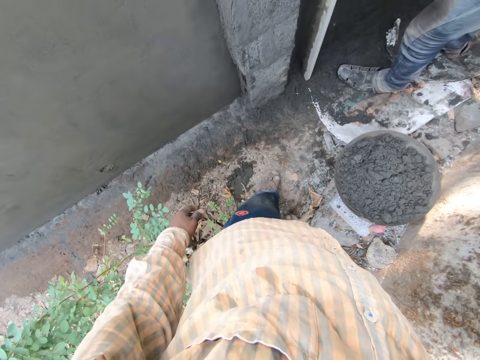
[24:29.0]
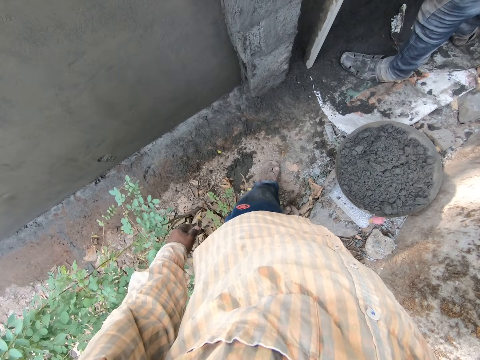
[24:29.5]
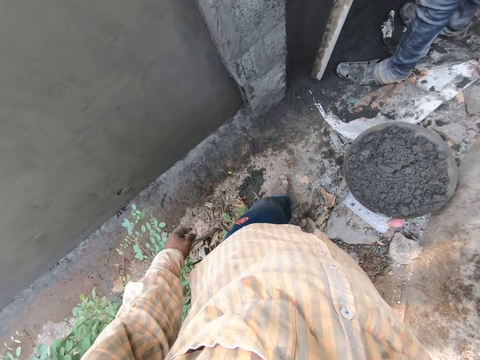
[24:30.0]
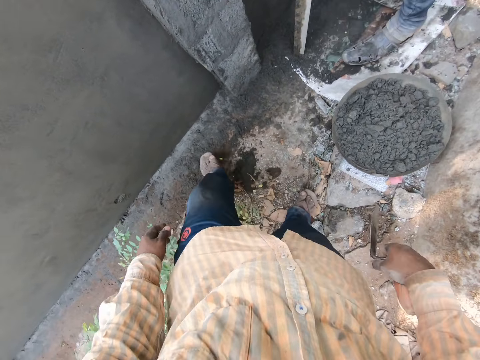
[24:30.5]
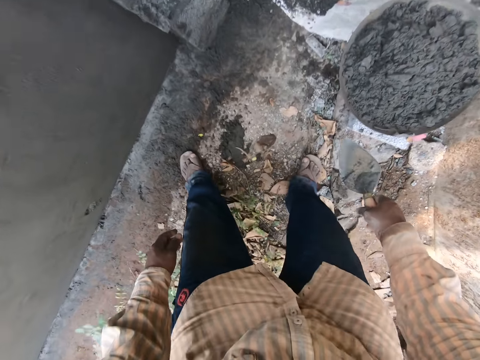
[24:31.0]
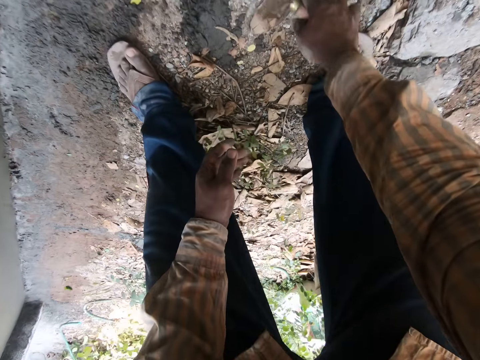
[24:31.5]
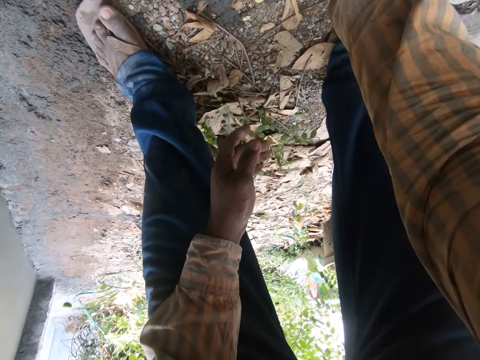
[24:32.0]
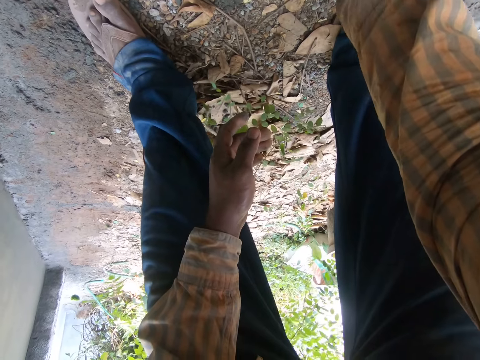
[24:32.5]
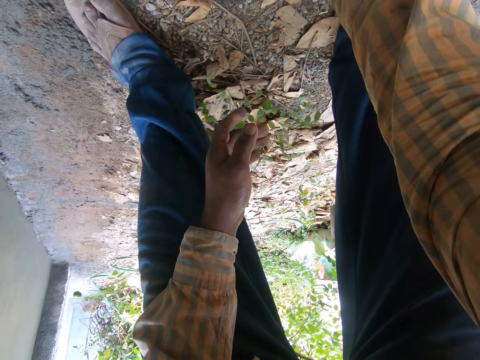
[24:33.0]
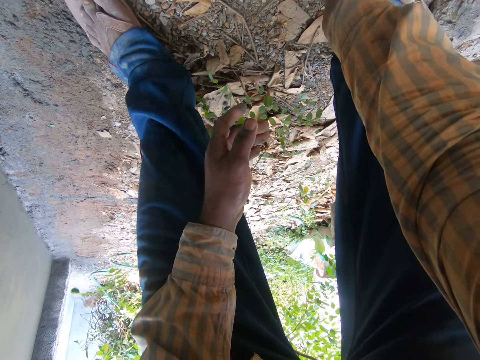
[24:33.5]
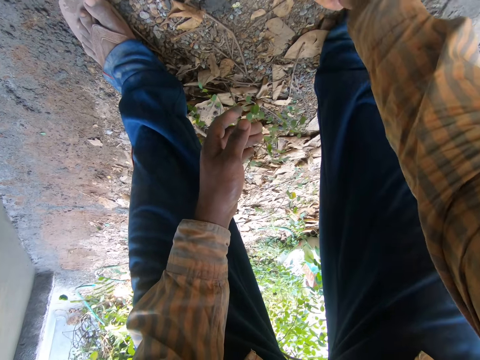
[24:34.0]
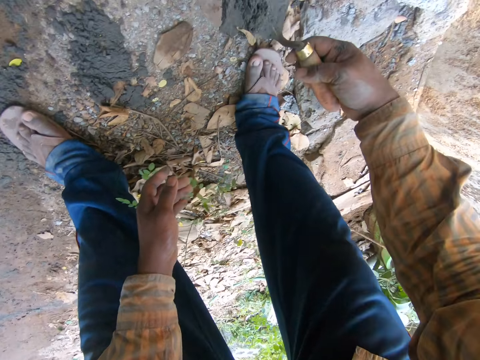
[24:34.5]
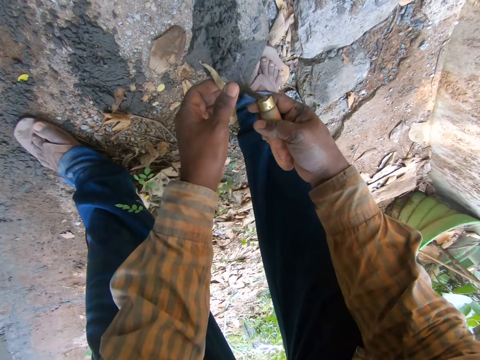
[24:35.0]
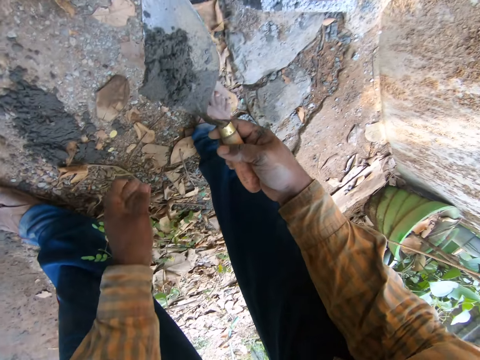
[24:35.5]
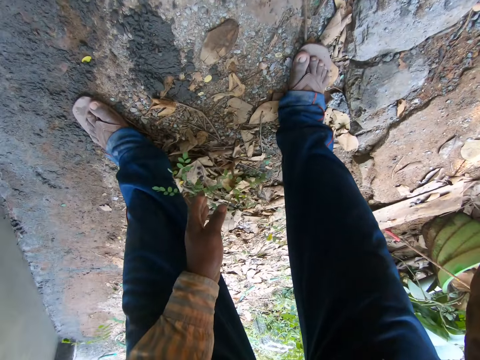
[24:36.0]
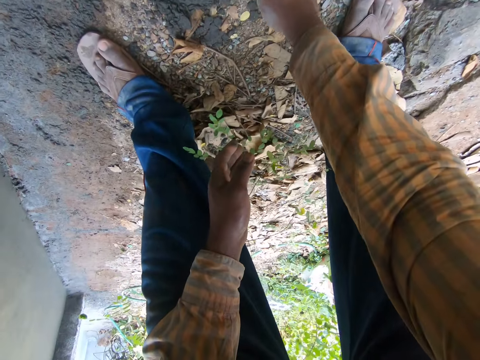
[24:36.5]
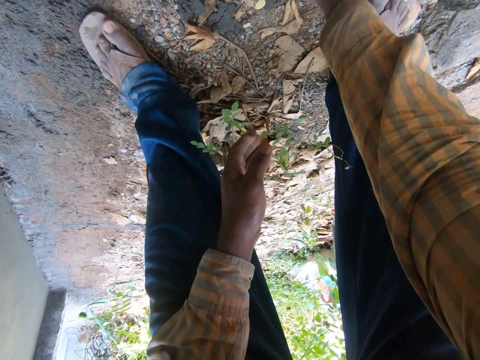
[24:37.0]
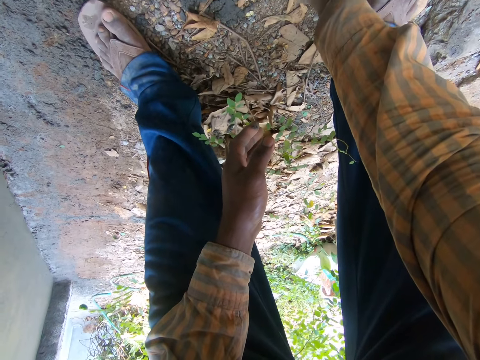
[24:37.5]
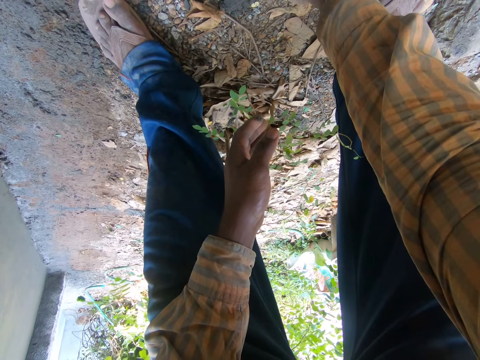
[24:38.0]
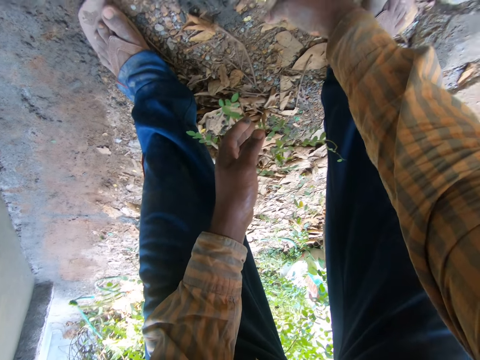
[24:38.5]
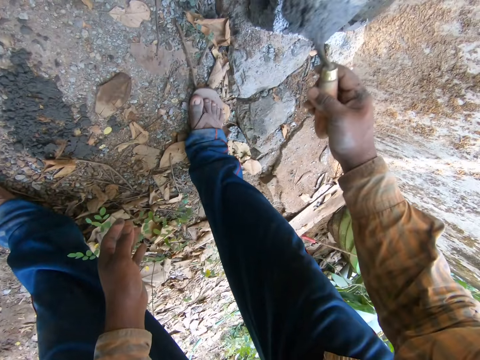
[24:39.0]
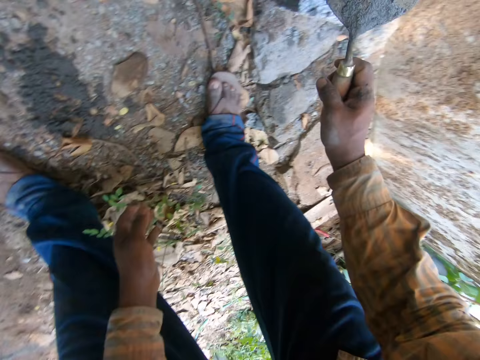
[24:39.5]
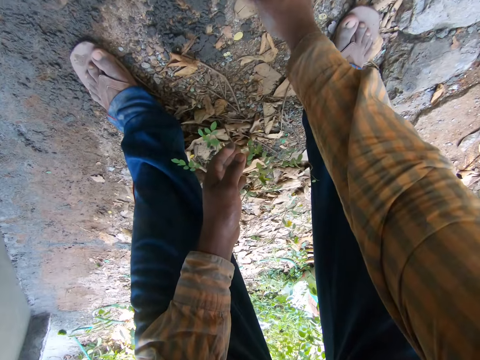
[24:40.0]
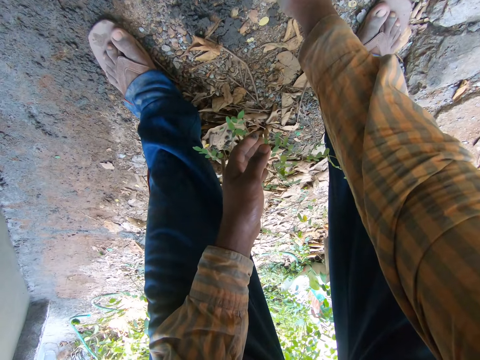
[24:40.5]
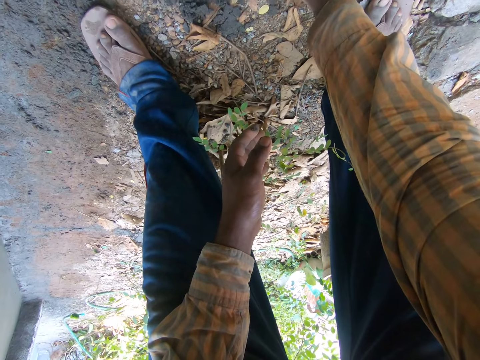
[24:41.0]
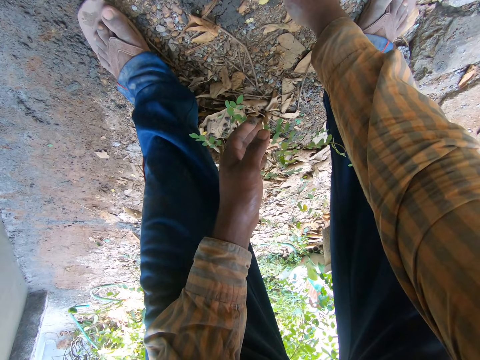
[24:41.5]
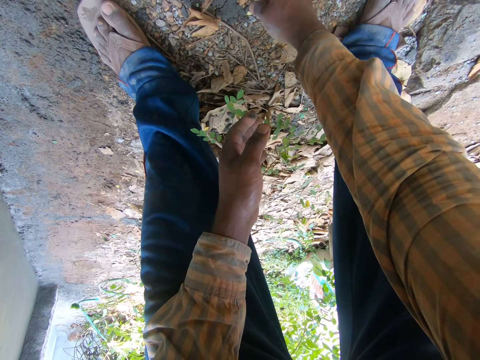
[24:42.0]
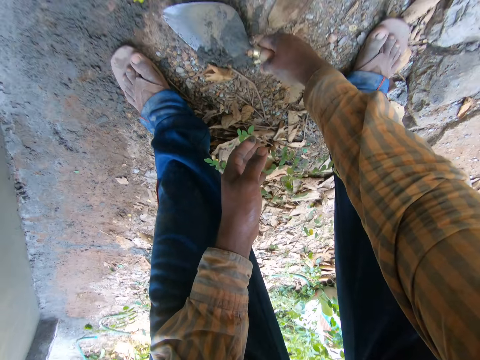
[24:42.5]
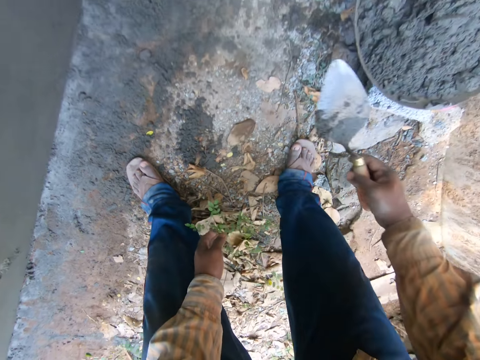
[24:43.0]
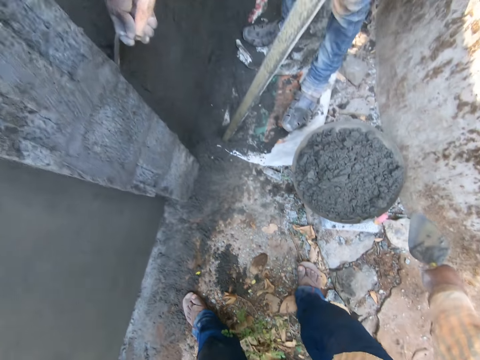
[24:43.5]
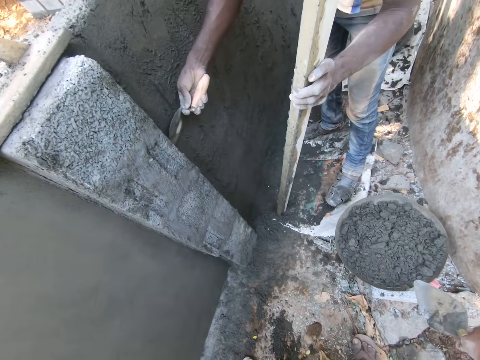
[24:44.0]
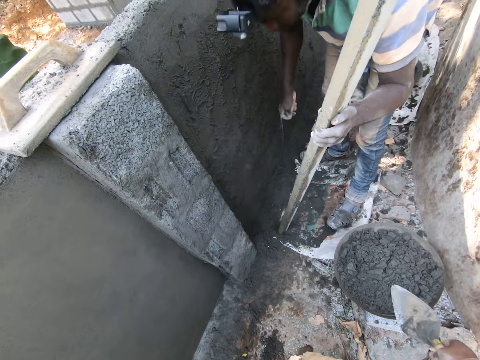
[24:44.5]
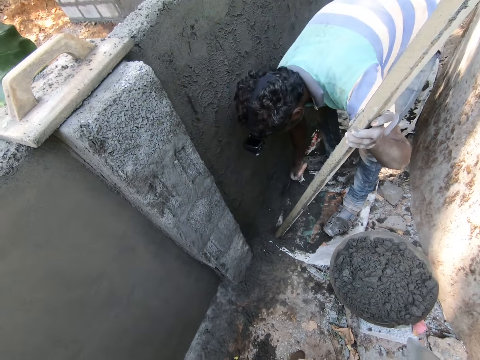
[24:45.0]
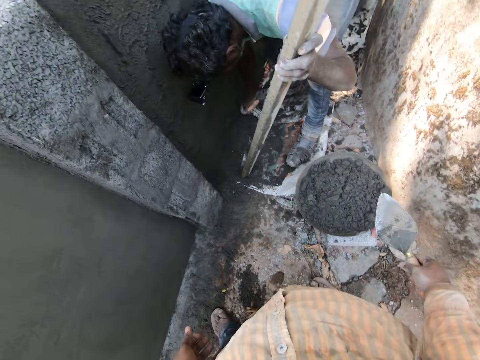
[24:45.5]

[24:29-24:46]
The camera wearer scoops mortar cement from the ground with the trowel in his right hand. He removes debris from the trowel in his right hand. He pours the mortar cement into the pan on the ground with the trowel in his right hand. He scoops the mortar cement from the ground with the trowel in his right hand. He pours the mortar cement into the pan on the ground with the trowel in his right hand. He scoops the mortar cement from the ground with the trowel in his right hand. He pours the mortar cement into the pan on the ground with the trowel in his right hand. A man smoothens the wall with a trowel in his right hand.

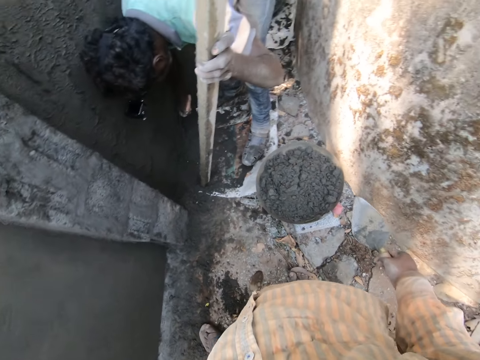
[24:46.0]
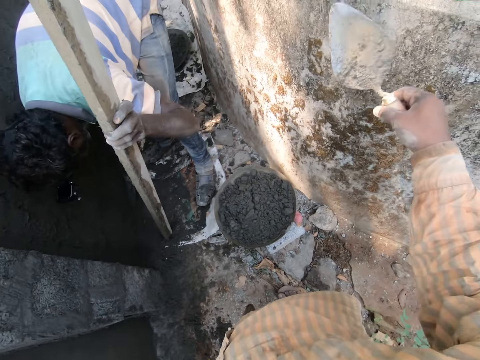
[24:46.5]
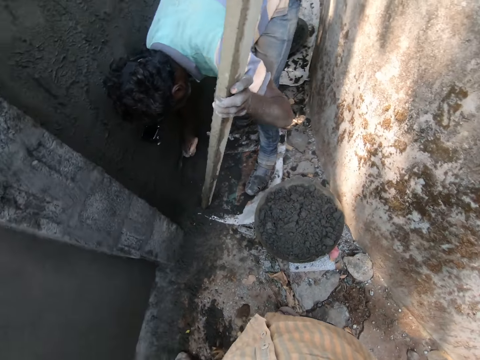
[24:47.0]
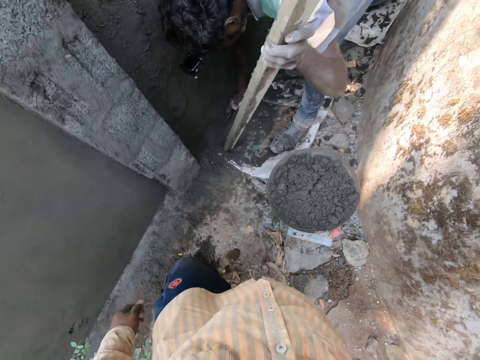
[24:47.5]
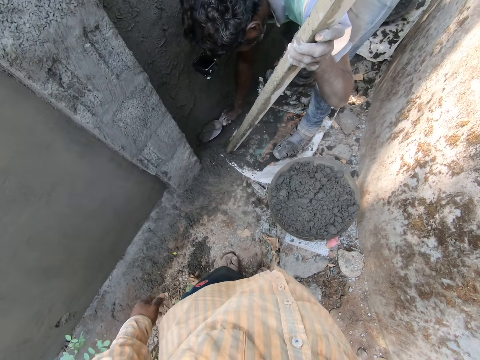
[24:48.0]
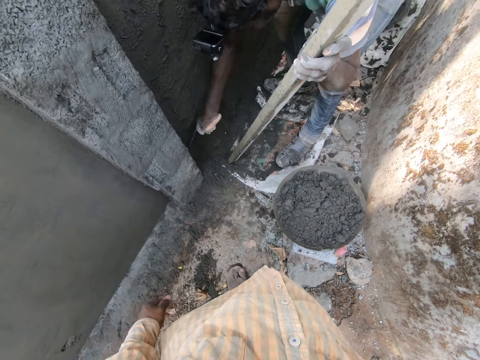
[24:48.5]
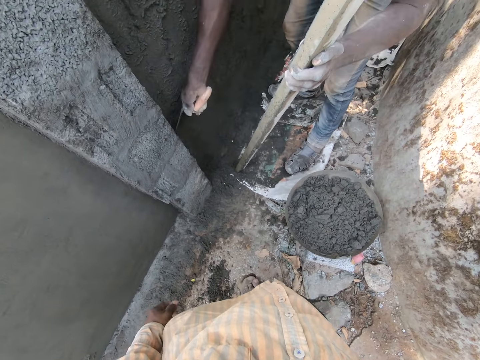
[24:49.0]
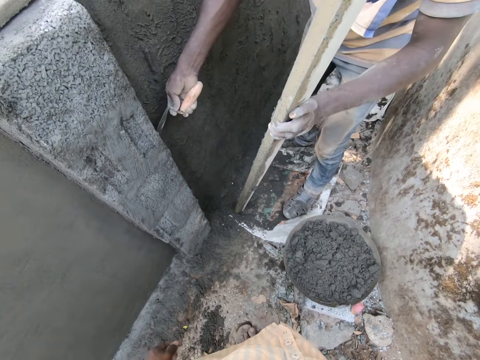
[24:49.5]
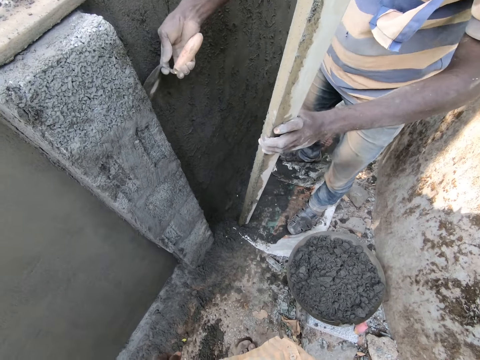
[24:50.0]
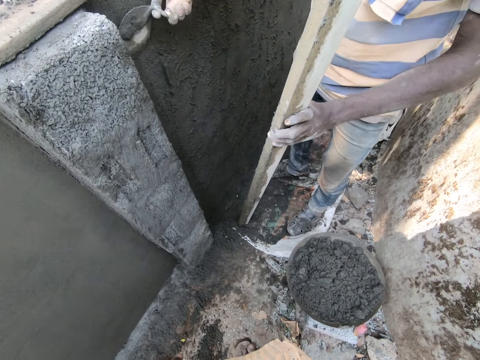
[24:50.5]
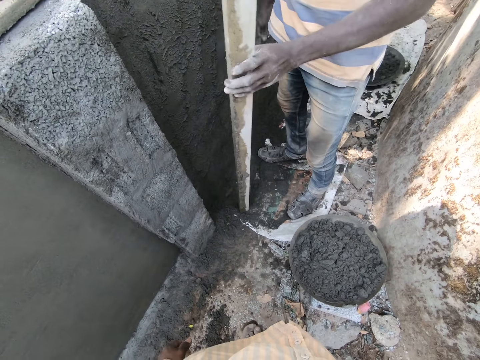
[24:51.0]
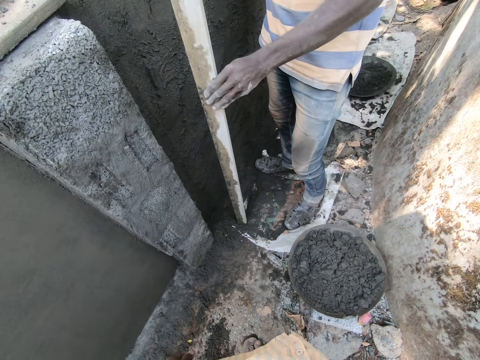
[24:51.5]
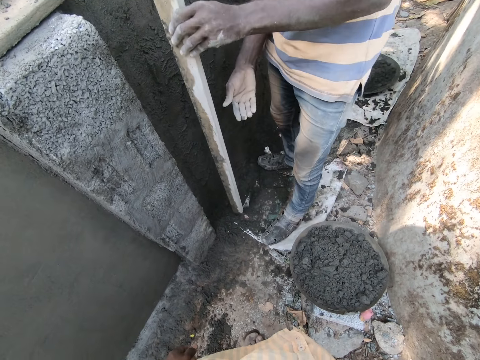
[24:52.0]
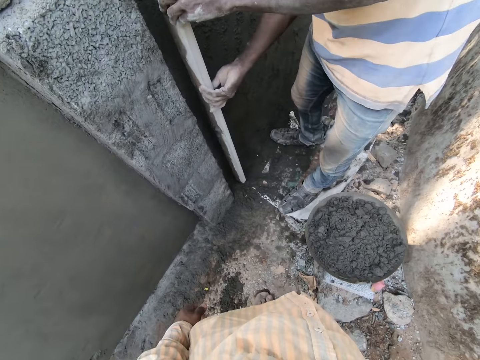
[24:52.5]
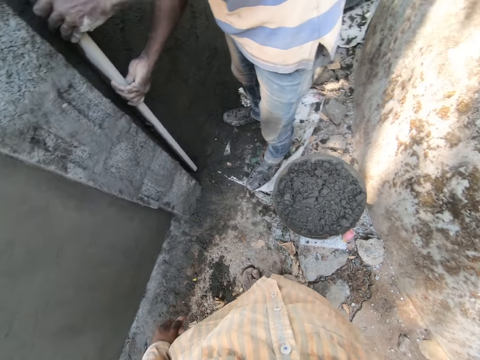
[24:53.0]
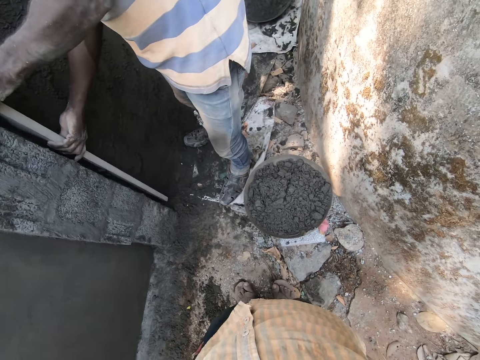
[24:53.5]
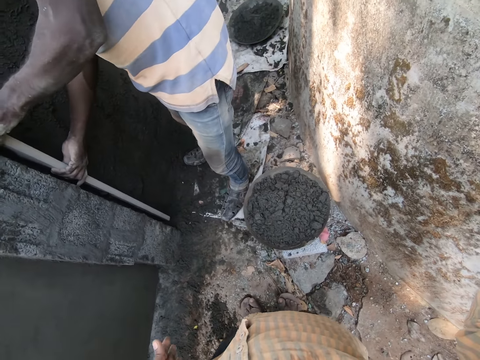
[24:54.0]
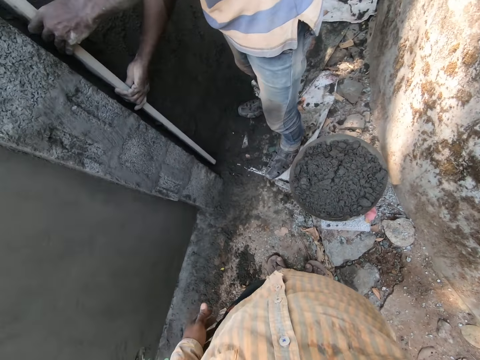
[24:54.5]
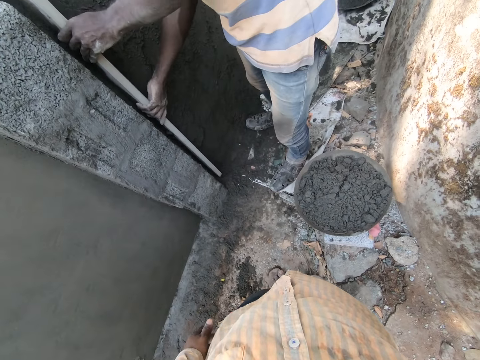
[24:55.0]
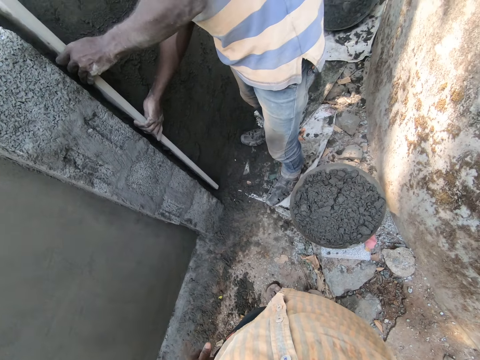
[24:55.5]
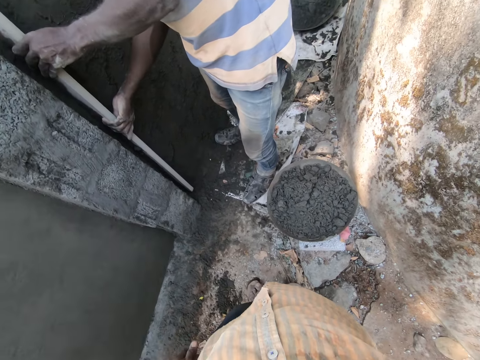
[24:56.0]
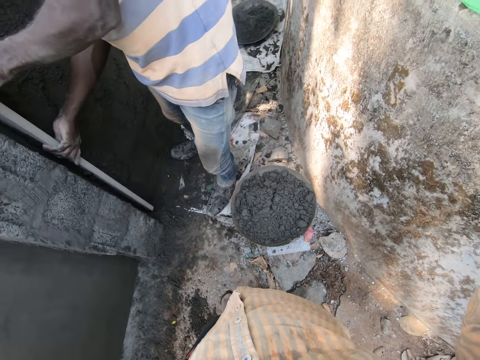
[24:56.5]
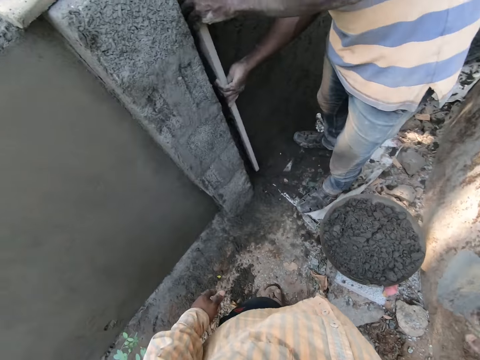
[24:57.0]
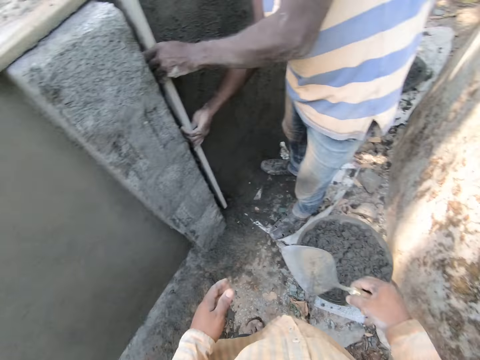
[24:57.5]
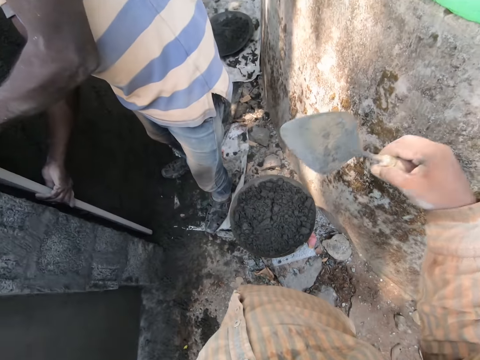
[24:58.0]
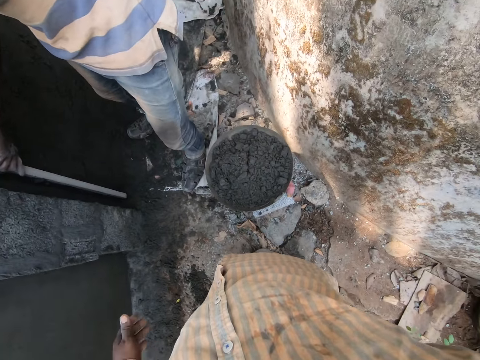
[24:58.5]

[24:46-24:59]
A man smears sand on the wall. He plasters the plank in his hands on the wall. He holds the plank on the wall.
